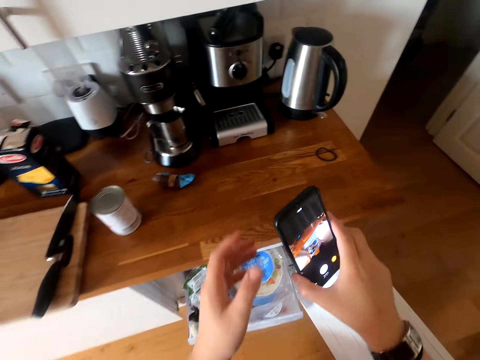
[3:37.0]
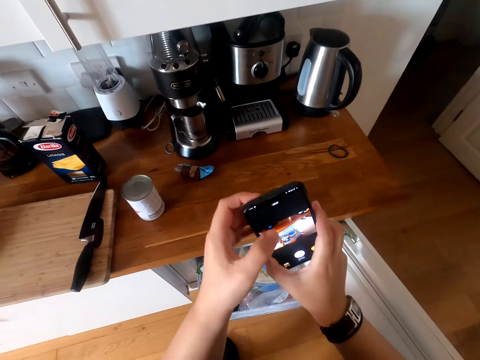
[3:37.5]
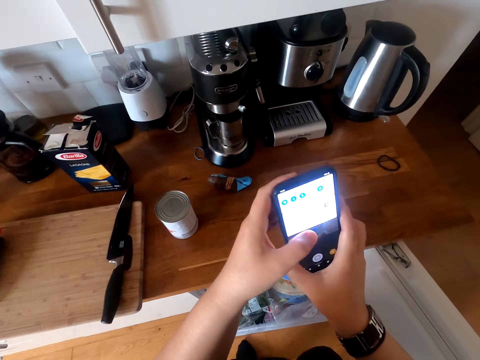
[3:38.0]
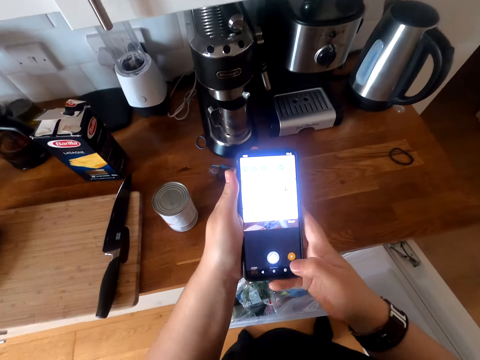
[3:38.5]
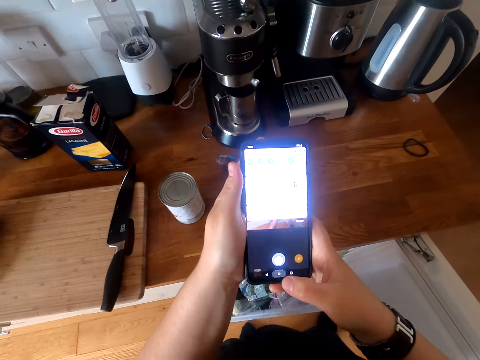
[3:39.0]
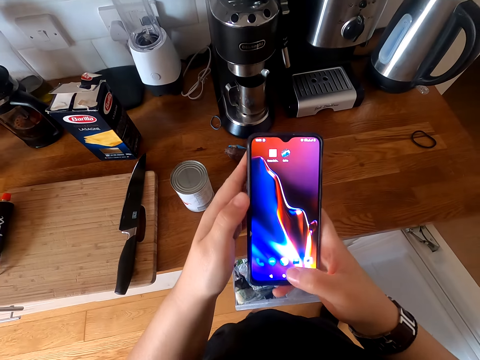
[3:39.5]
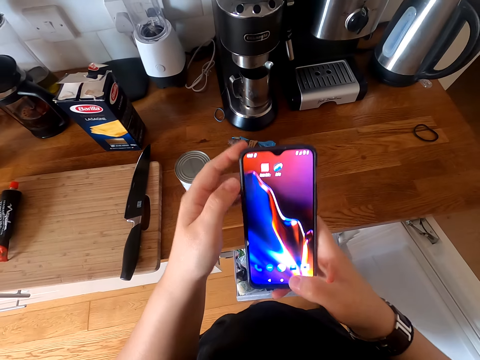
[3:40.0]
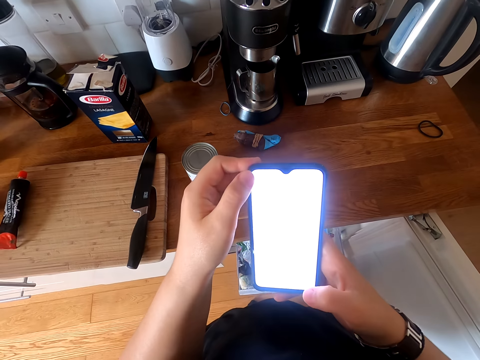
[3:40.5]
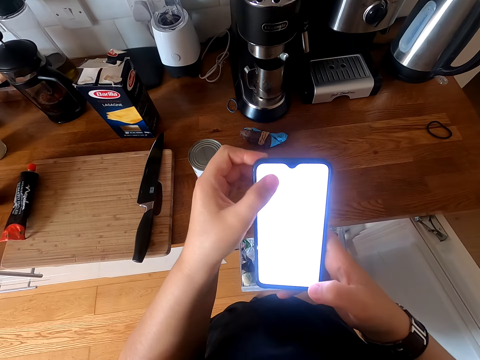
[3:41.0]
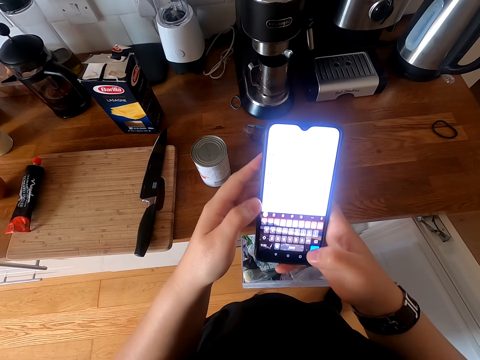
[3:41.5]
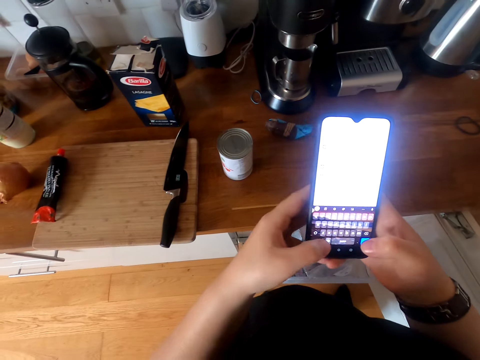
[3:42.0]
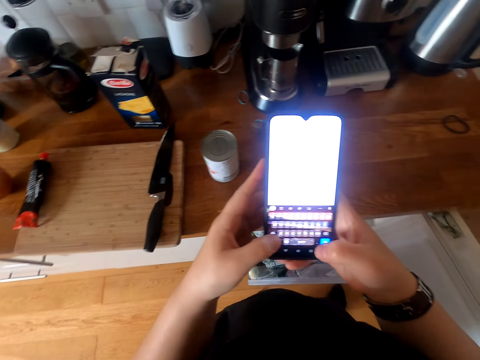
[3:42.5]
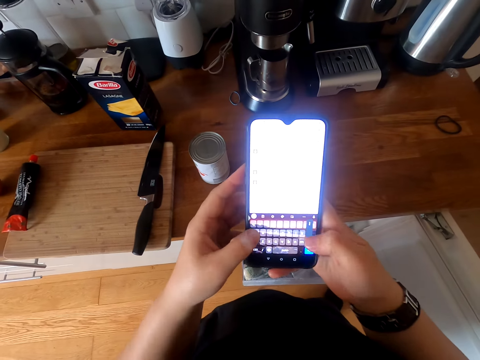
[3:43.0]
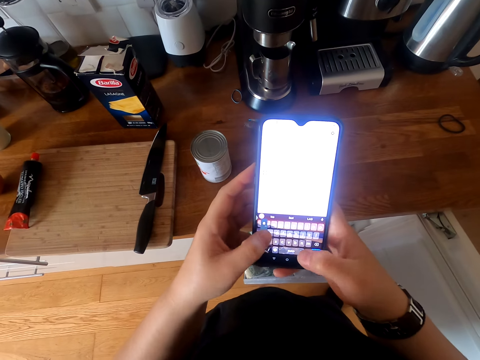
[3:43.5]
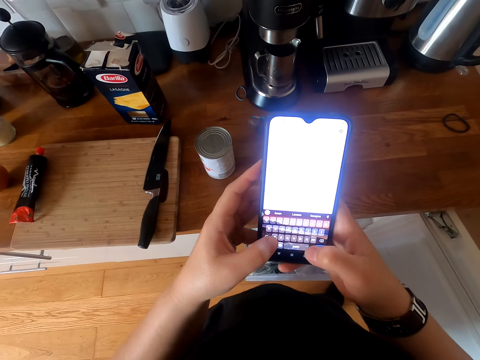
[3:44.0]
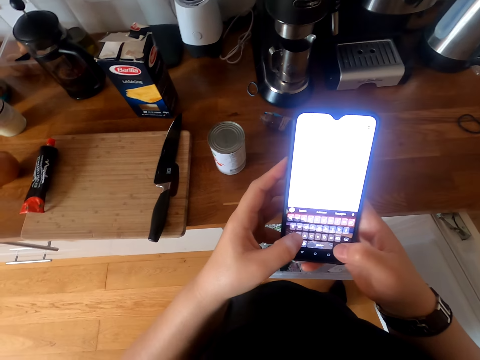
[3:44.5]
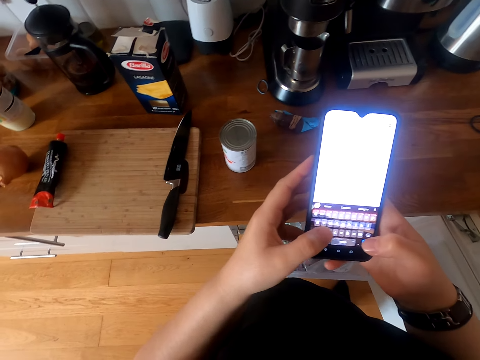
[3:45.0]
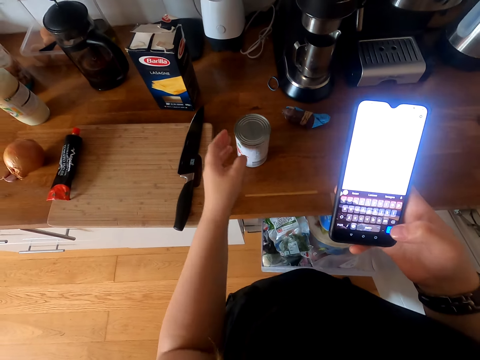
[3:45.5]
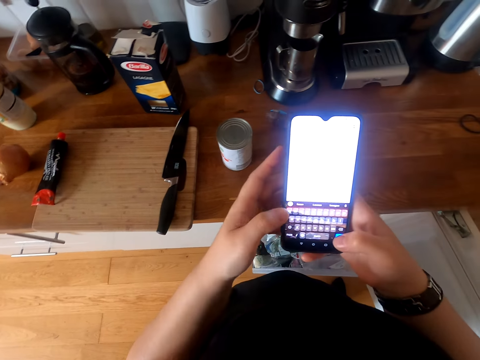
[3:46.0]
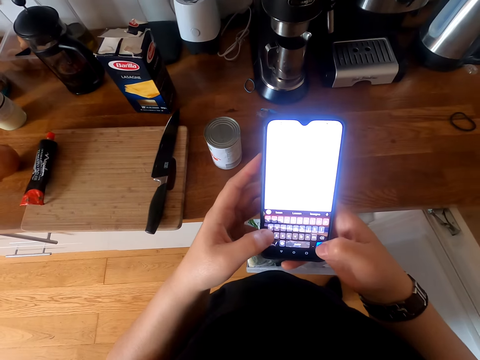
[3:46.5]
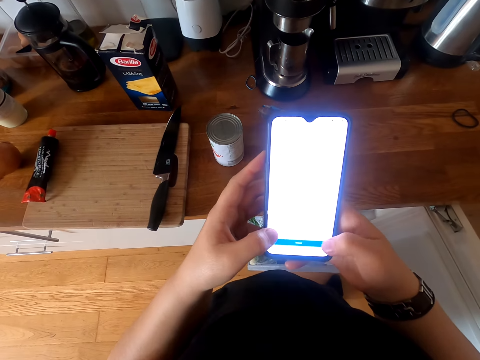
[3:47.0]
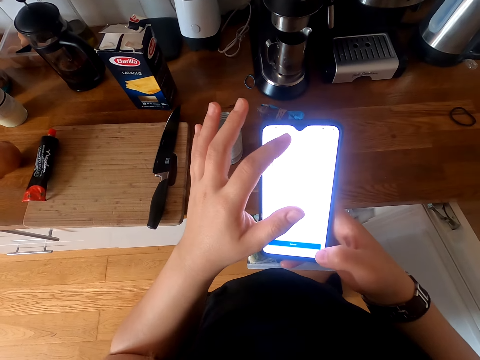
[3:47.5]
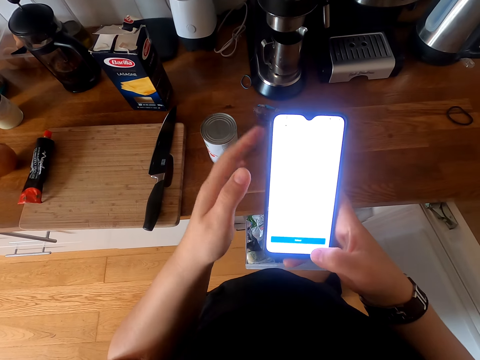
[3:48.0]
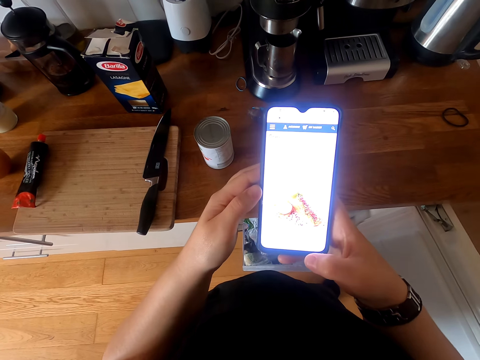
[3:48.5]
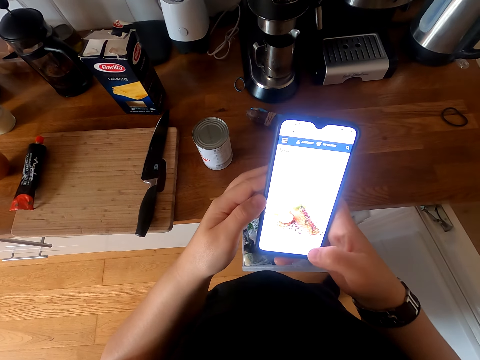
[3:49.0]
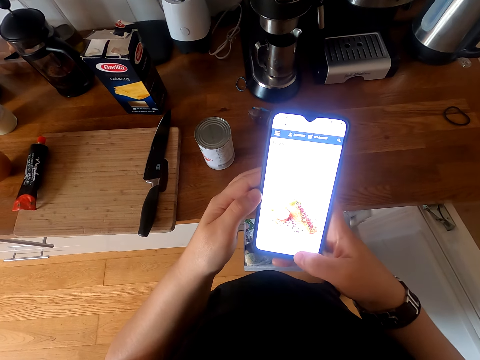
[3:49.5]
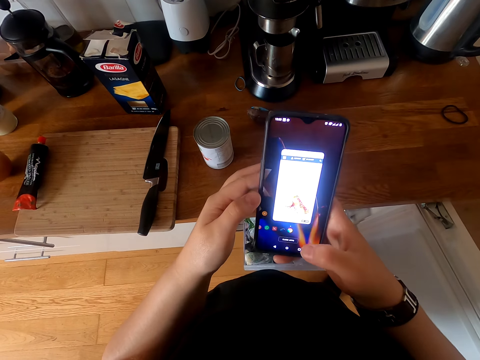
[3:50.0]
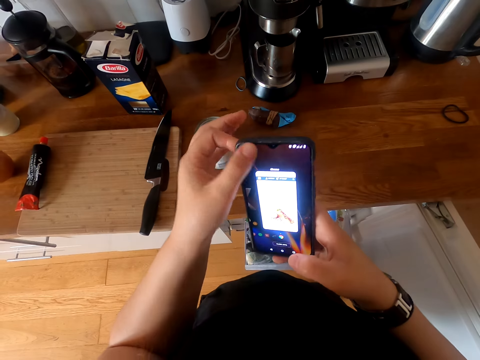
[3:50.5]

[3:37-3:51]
The camera wearer picks up the phone. They operate the phone. They scroll the phone. They move the hand. They operate the phone.

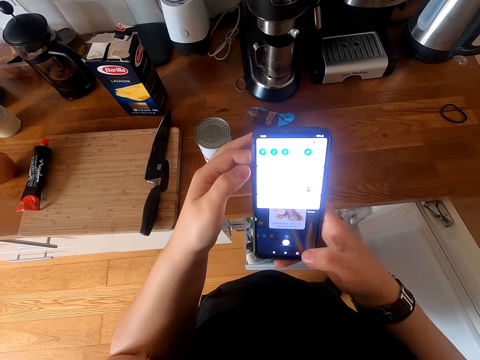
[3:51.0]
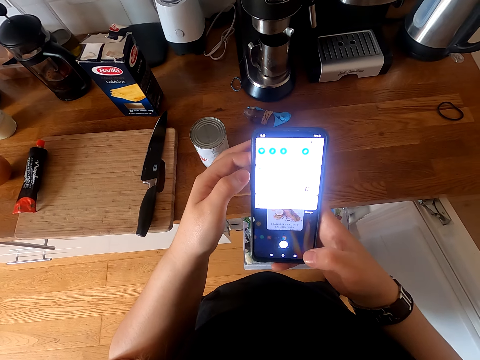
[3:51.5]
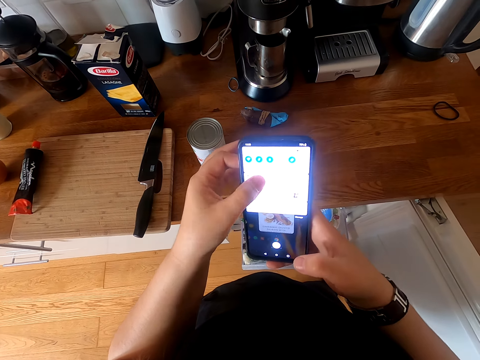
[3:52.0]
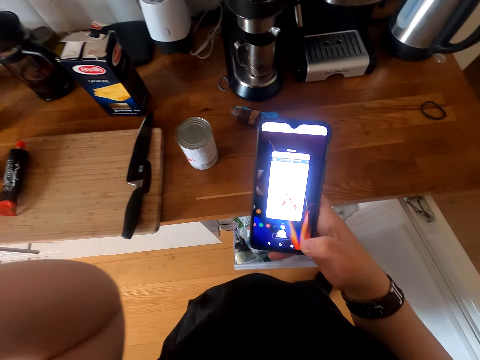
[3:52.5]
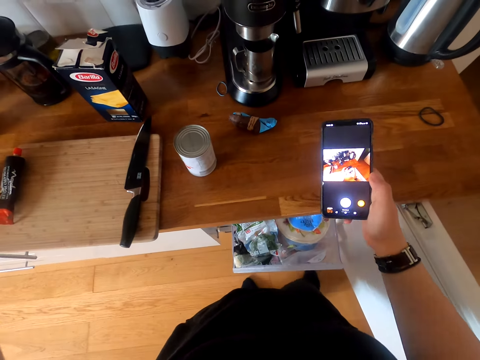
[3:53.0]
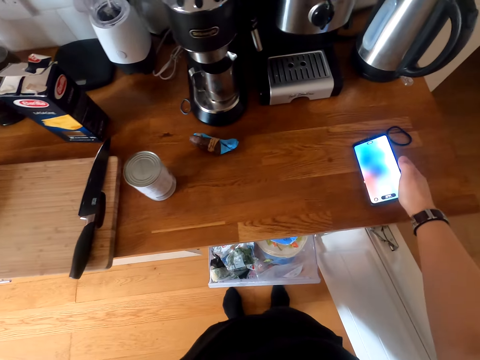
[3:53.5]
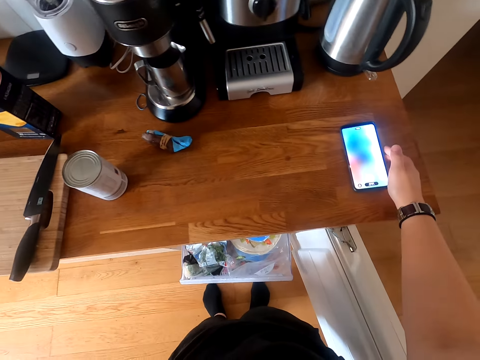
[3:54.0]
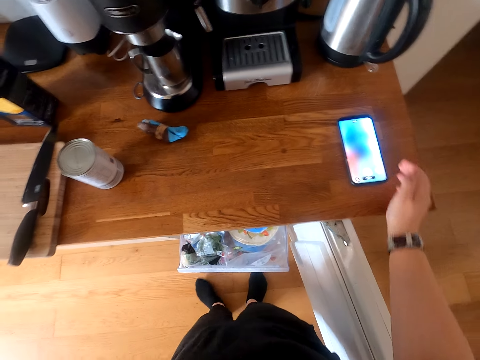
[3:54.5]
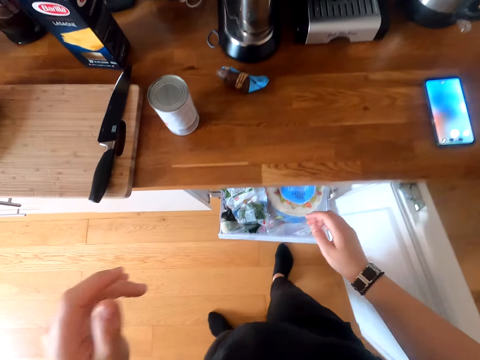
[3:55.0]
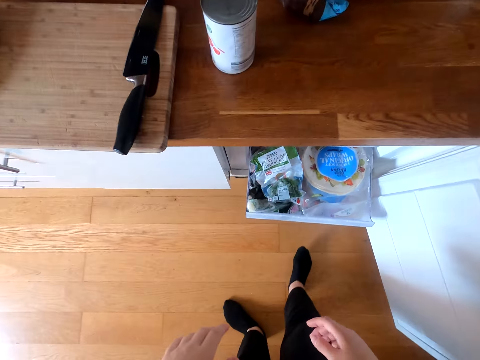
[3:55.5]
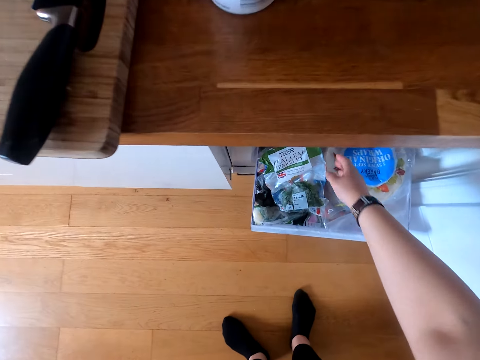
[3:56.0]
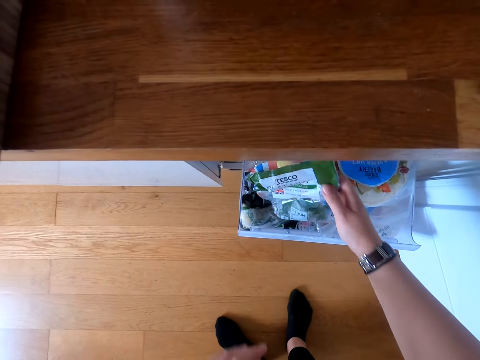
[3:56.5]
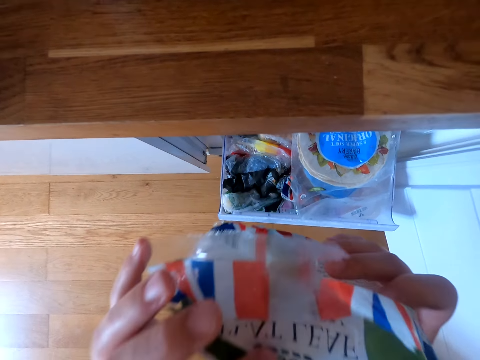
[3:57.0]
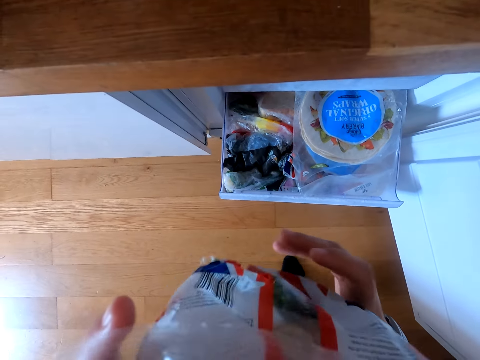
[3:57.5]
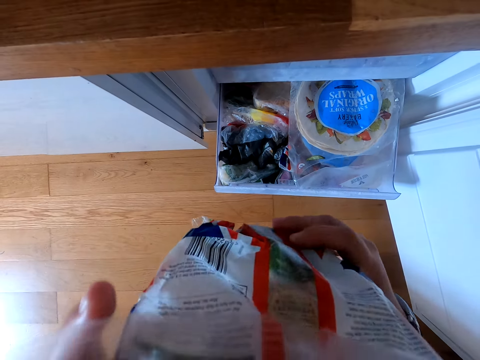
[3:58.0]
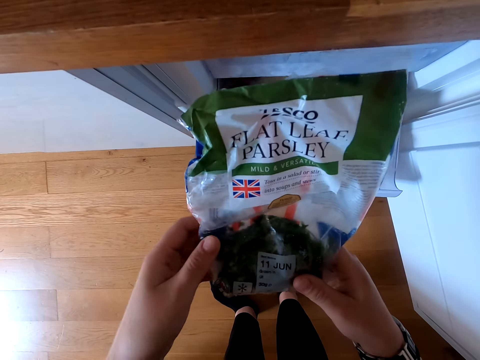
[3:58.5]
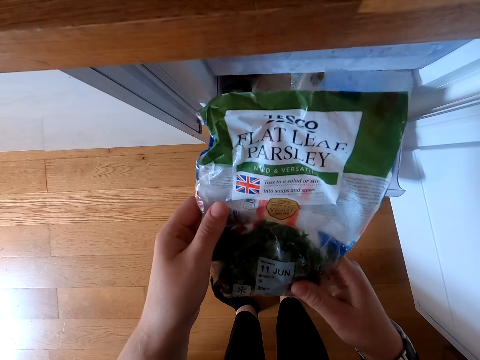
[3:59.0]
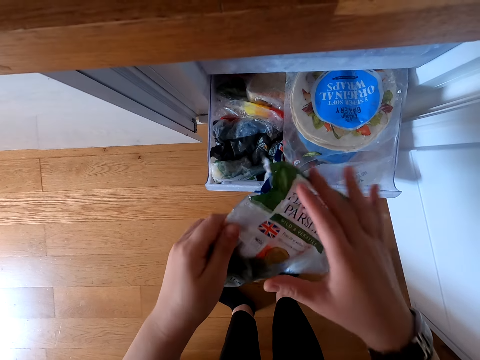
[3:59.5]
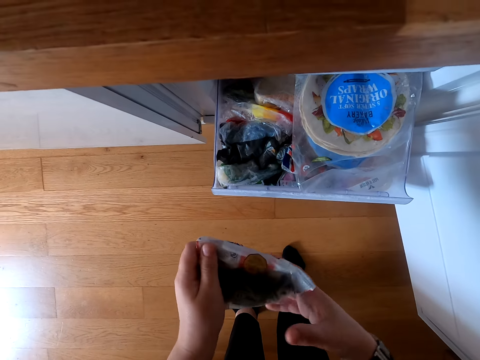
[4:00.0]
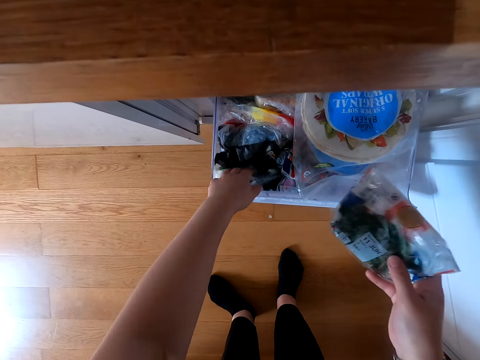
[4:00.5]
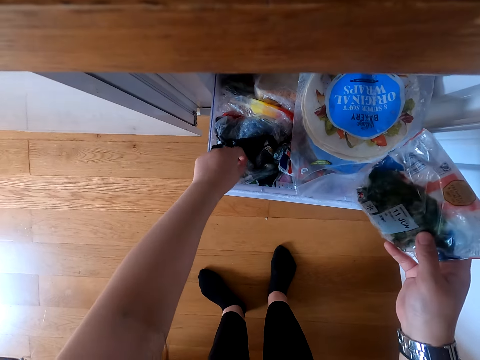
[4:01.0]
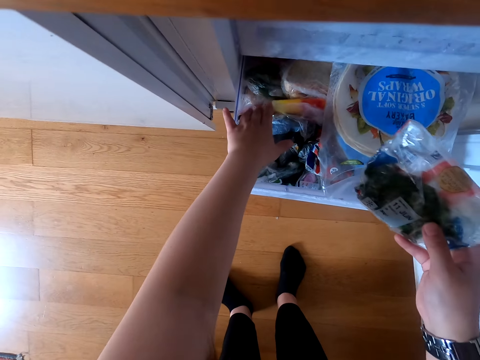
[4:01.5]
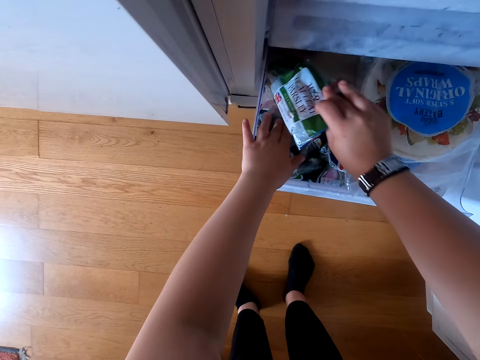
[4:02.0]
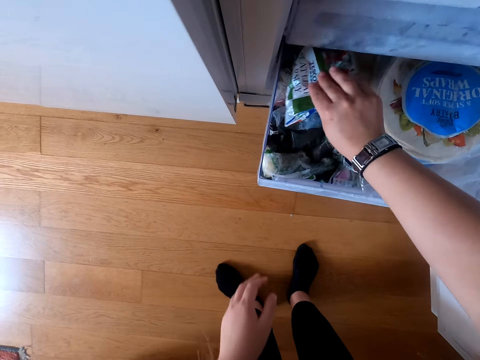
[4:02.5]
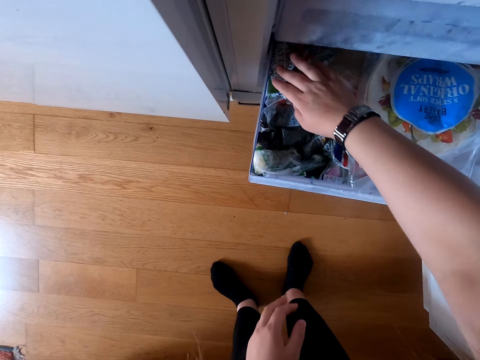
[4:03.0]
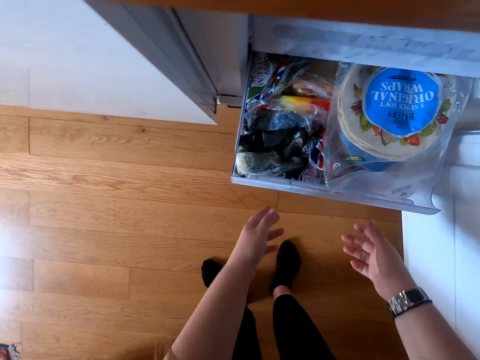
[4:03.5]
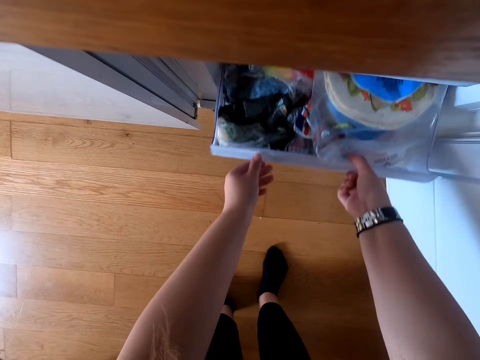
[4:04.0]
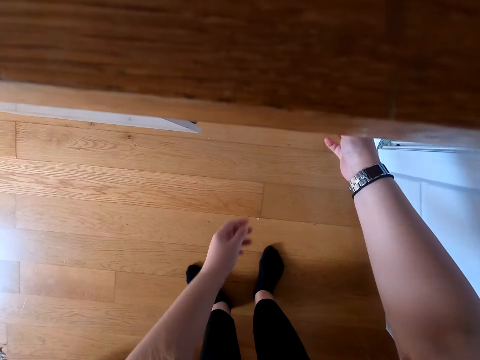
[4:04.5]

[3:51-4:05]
The camera wearer puts the phone on the kitchen counter. They move the legs. They pick up the paper. They look at the paper. They pass the paper to the right hand. They put the paper in the tray. They push the crate.
